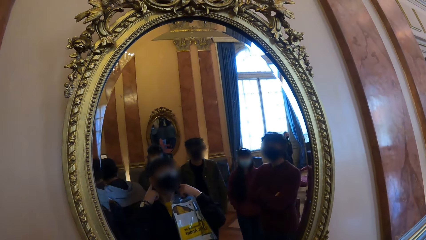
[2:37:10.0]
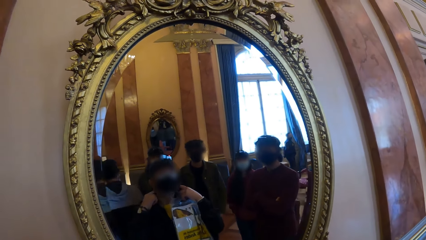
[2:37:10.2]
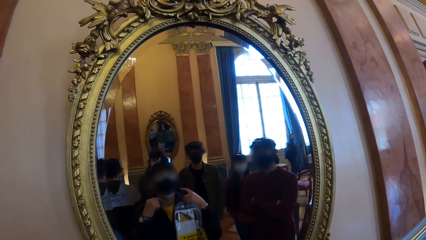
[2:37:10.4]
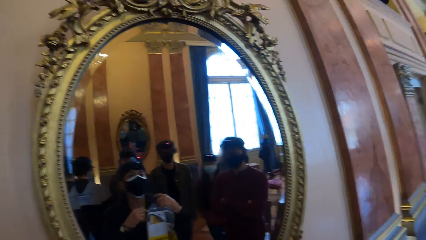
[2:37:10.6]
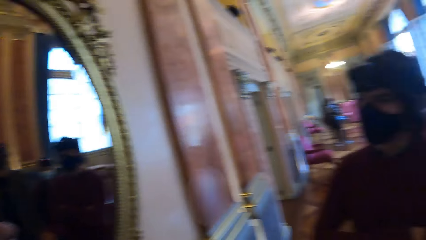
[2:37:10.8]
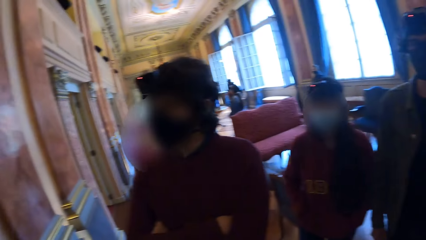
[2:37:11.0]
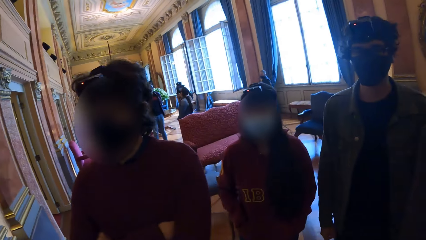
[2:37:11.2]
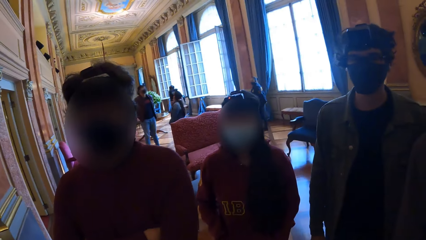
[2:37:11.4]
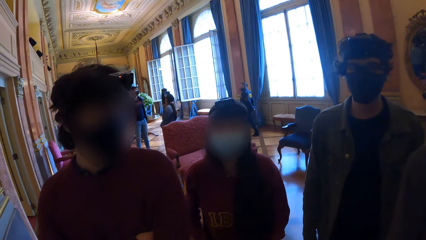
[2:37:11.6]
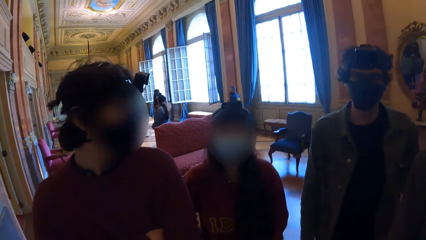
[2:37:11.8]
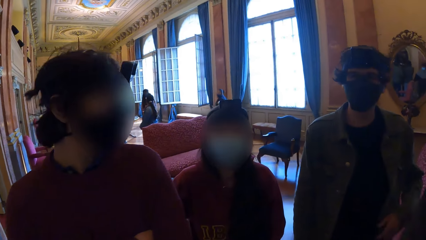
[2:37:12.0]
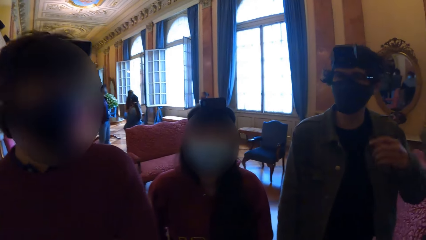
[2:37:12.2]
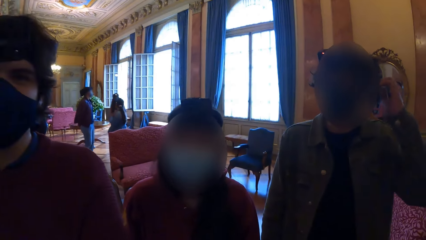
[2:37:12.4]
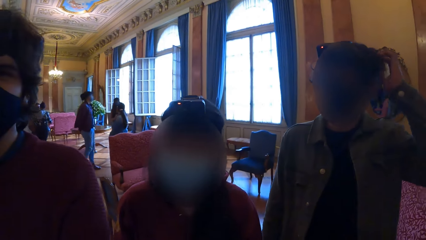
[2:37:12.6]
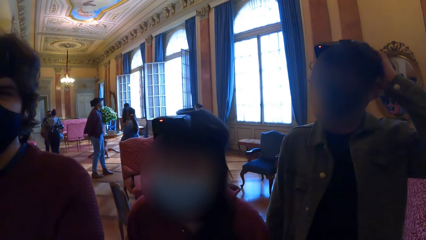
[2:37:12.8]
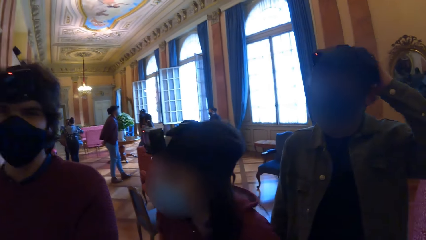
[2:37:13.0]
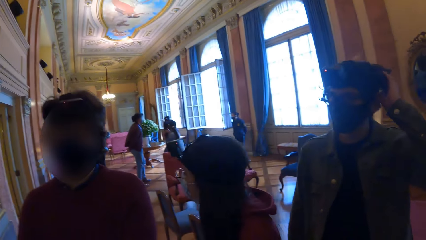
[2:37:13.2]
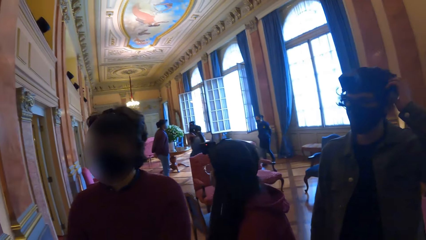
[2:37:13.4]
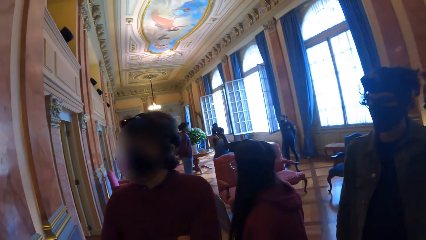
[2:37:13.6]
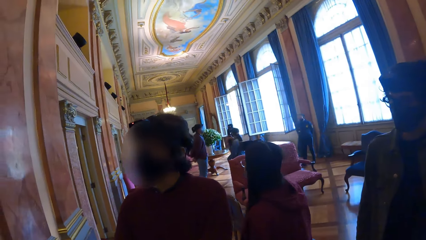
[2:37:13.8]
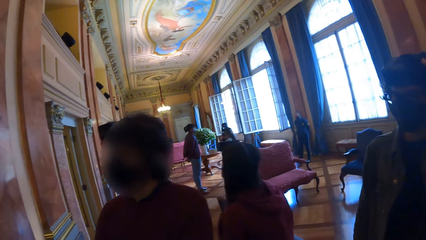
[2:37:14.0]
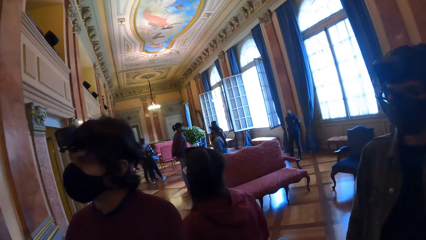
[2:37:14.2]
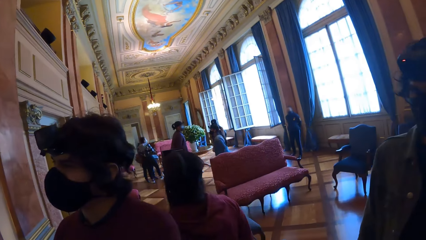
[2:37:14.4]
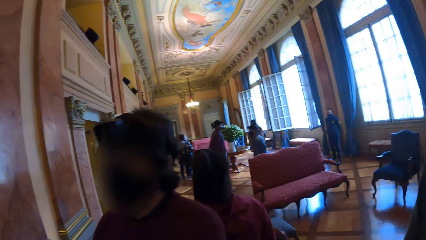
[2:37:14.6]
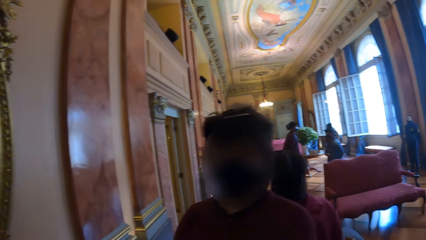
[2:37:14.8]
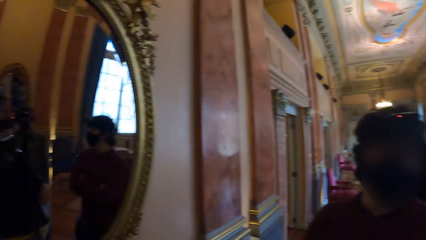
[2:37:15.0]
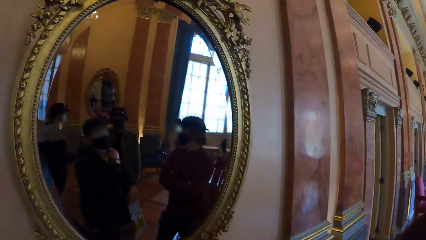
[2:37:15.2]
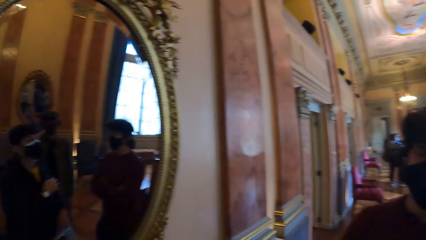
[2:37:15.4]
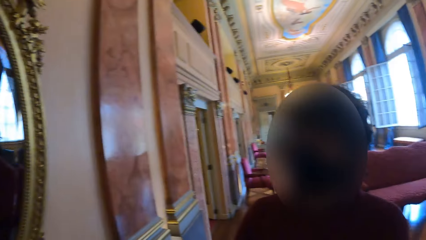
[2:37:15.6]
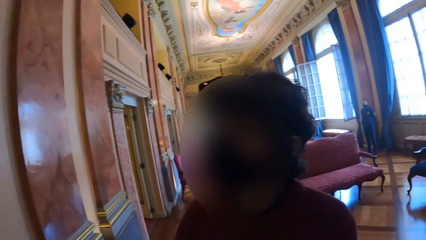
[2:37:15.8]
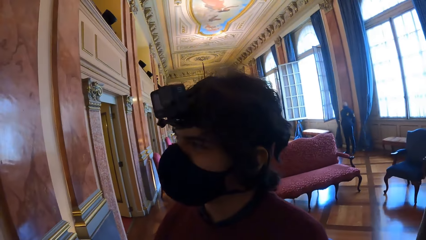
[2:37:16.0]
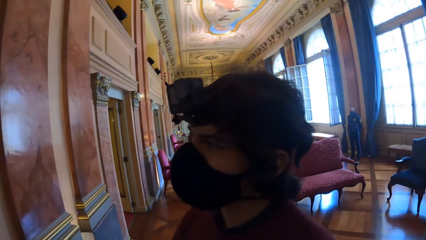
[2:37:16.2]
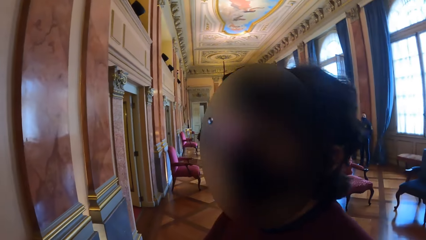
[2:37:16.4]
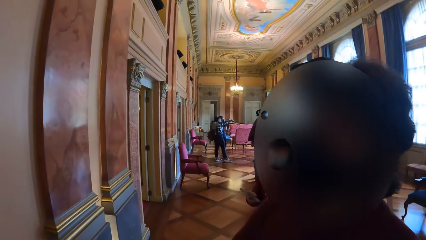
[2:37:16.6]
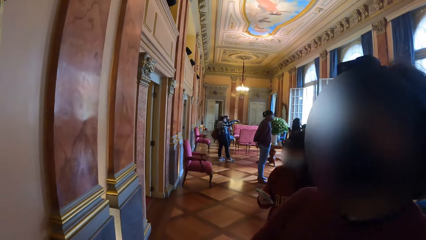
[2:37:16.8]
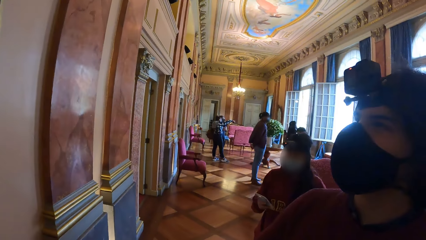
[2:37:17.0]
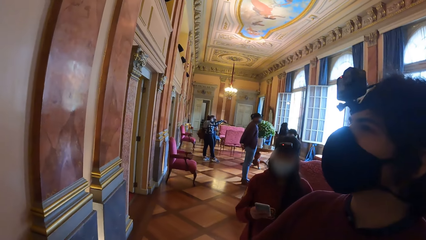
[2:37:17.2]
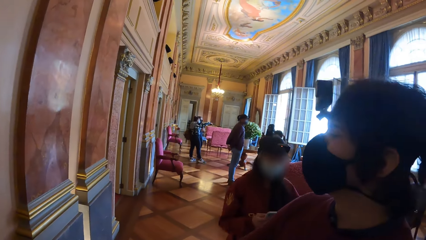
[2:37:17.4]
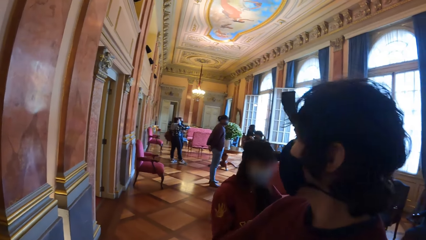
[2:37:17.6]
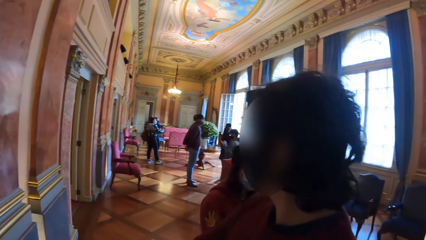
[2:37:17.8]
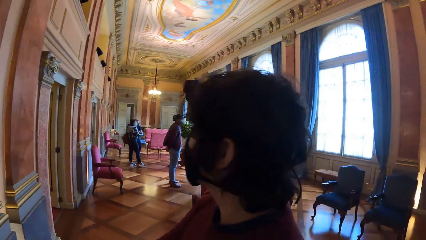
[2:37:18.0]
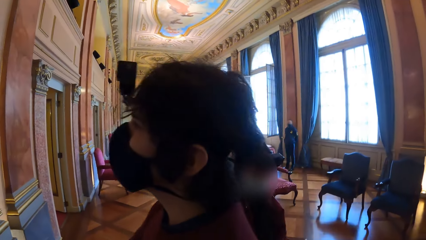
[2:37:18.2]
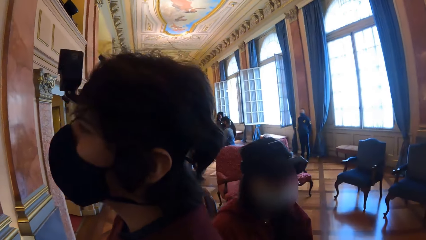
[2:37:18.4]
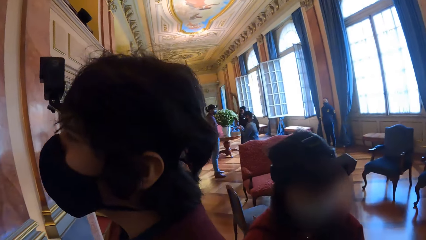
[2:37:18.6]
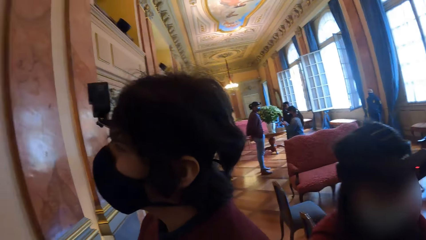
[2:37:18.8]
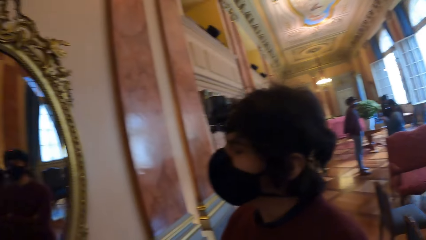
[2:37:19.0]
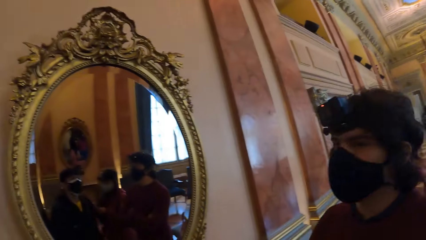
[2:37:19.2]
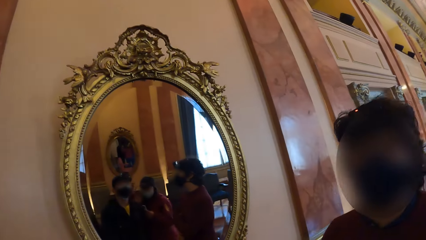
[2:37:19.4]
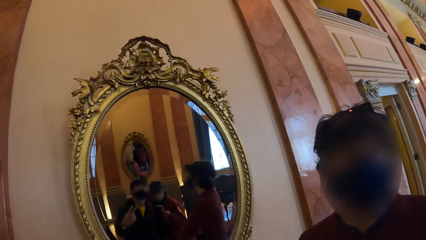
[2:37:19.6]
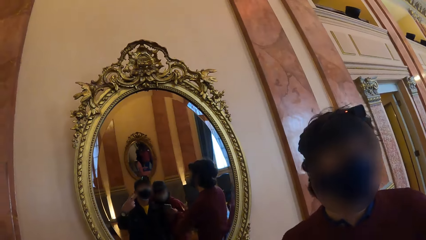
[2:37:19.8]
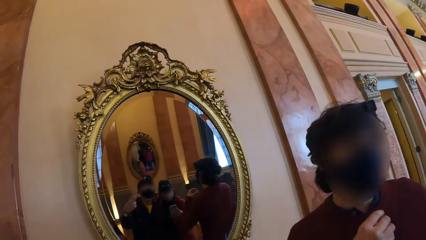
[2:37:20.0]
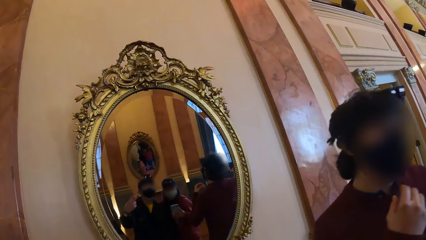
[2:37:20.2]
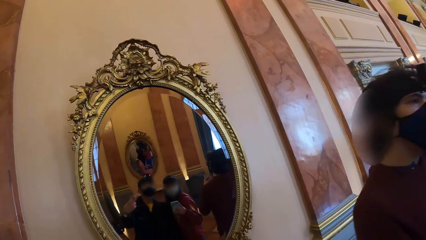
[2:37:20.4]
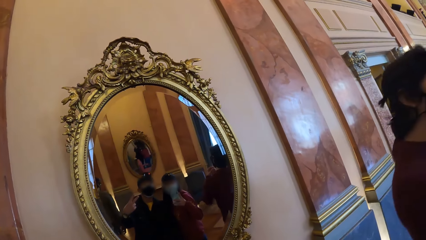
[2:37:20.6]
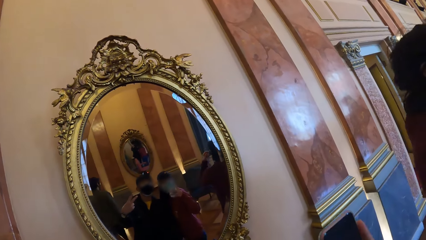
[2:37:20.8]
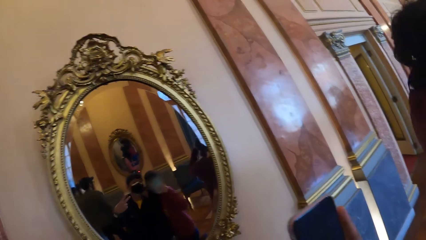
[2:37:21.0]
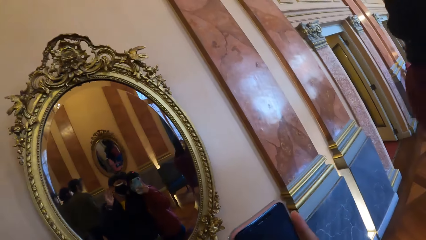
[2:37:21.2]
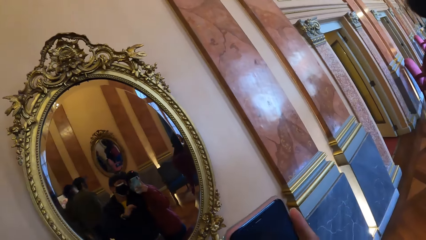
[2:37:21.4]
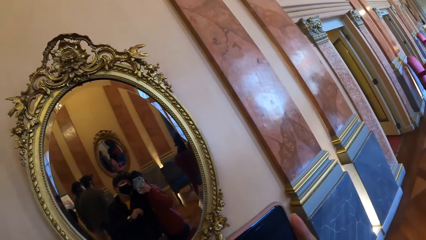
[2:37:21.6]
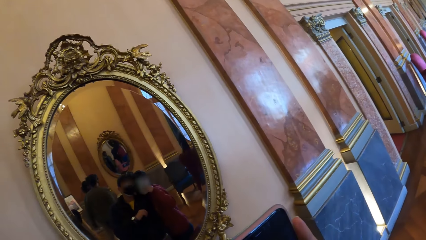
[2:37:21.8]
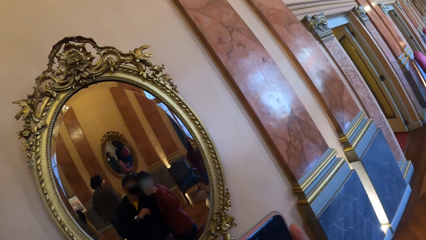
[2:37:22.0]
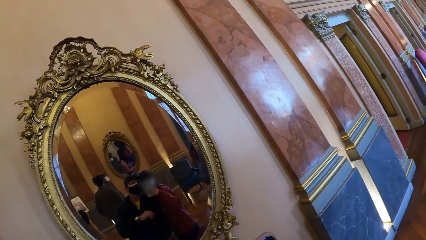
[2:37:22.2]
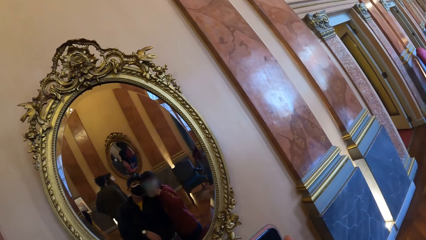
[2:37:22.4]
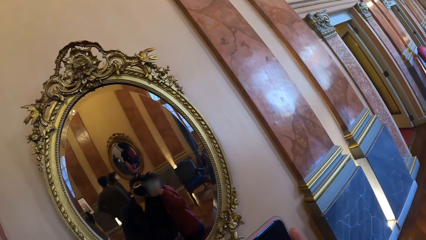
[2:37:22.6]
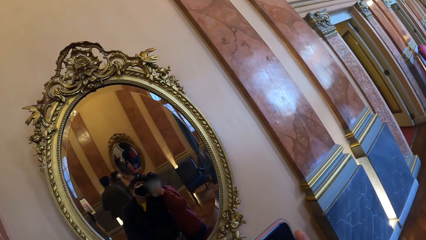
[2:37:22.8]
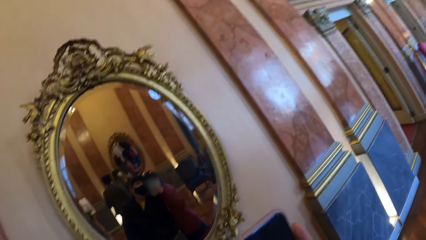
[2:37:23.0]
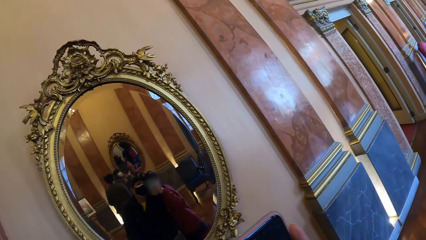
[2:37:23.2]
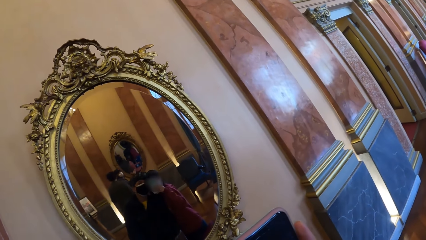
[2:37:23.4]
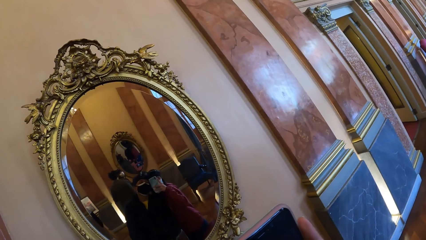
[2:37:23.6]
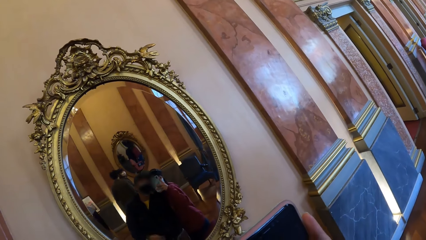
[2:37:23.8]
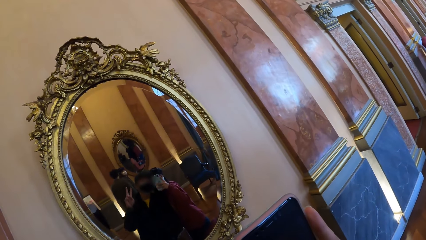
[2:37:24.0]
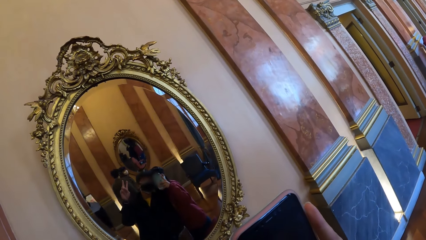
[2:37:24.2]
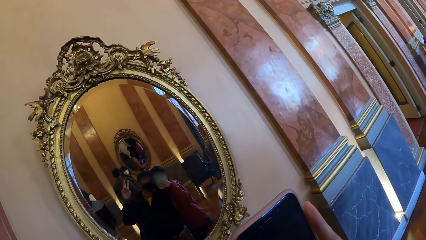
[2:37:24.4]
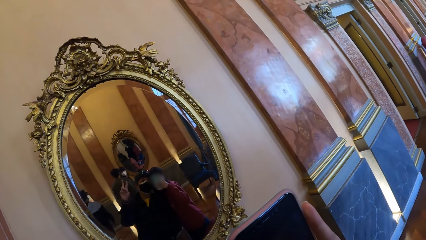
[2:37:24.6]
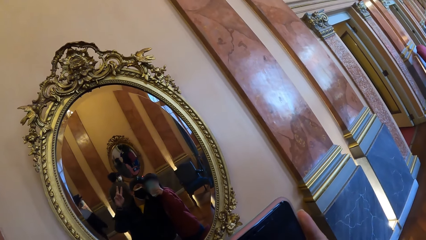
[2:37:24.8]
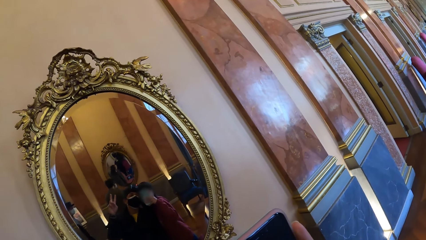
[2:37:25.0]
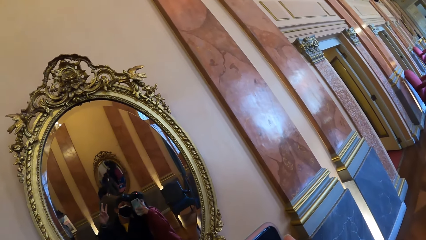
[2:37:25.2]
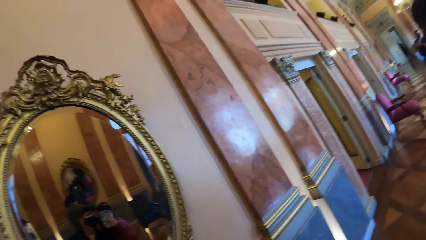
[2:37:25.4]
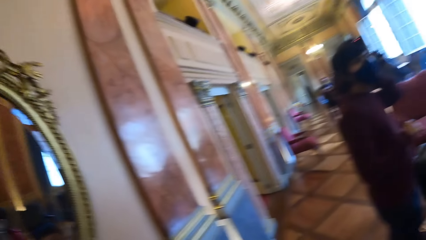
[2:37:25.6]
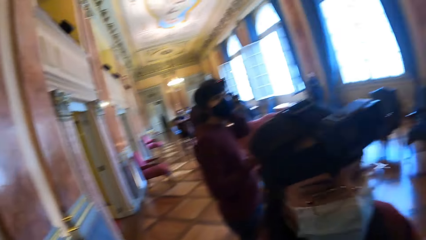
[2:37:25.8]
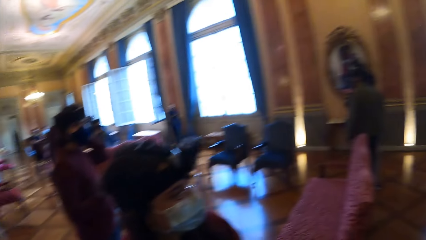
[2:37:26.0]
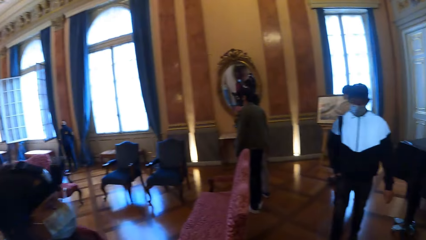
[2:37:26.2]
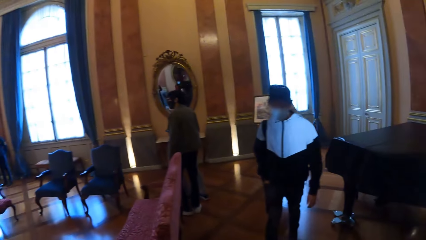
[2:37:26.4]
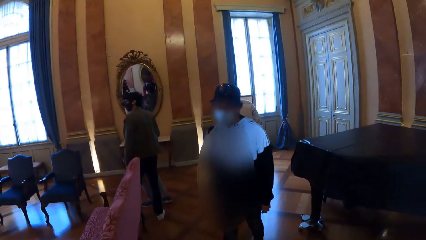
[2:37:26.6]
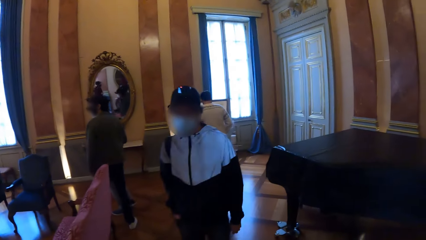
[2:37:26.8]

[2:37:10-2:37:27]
The camera wearer looks around. The woman operates the phone with her right hand. The camera wearer and the woman take a picture.
